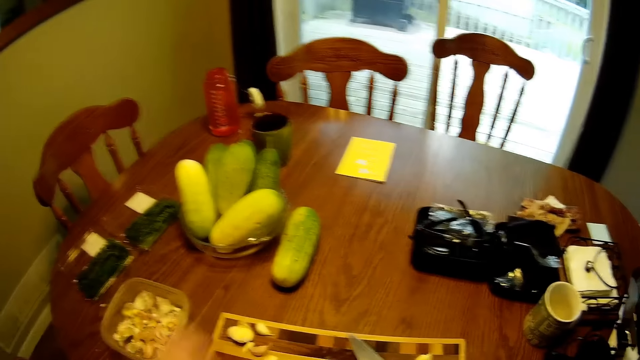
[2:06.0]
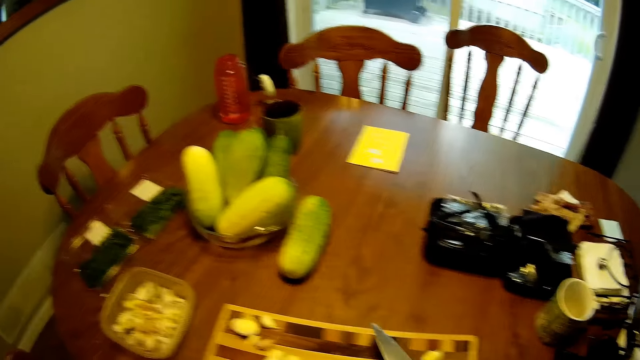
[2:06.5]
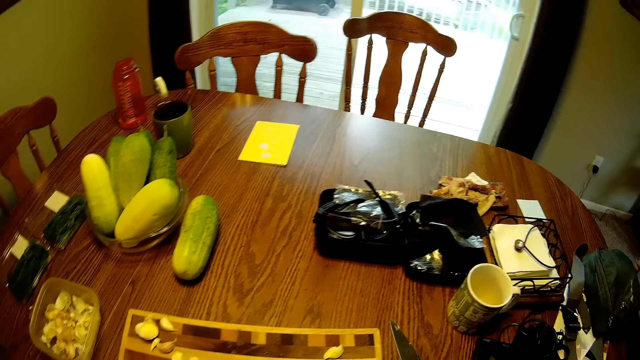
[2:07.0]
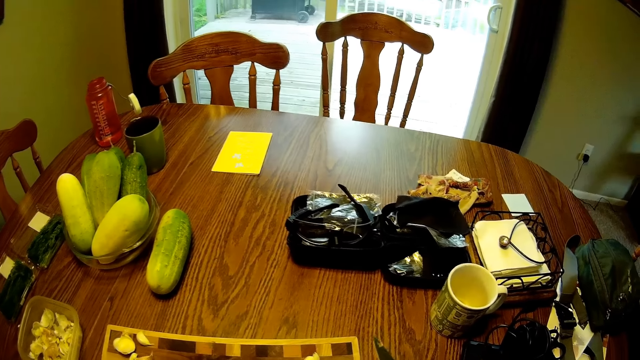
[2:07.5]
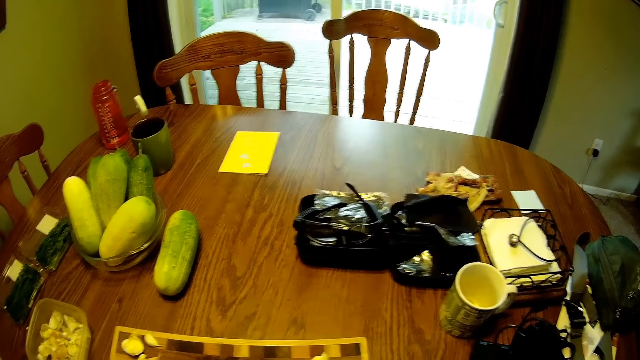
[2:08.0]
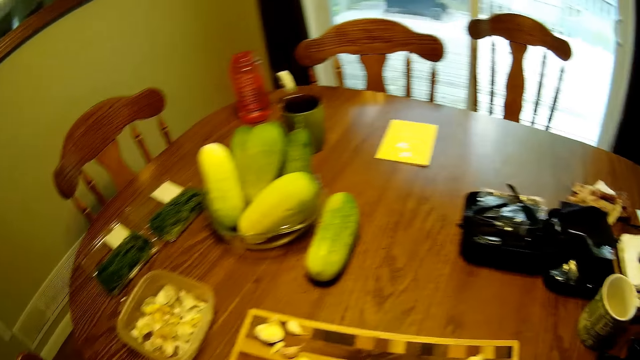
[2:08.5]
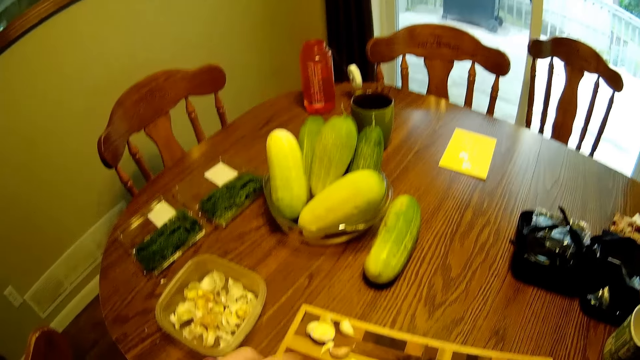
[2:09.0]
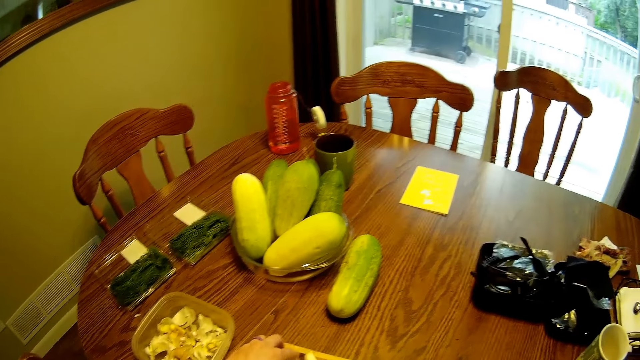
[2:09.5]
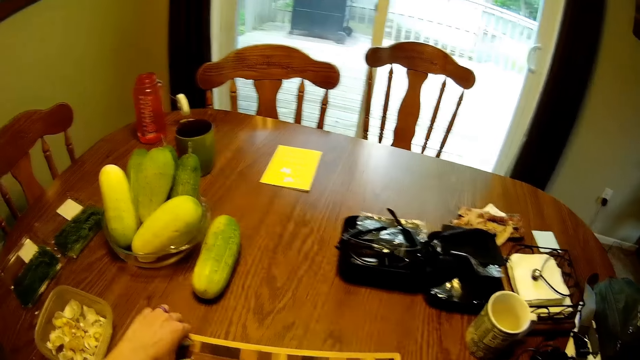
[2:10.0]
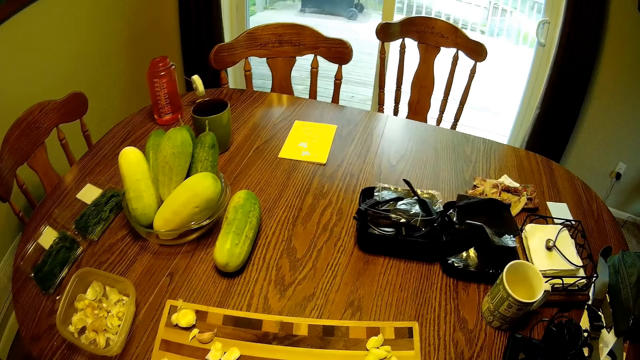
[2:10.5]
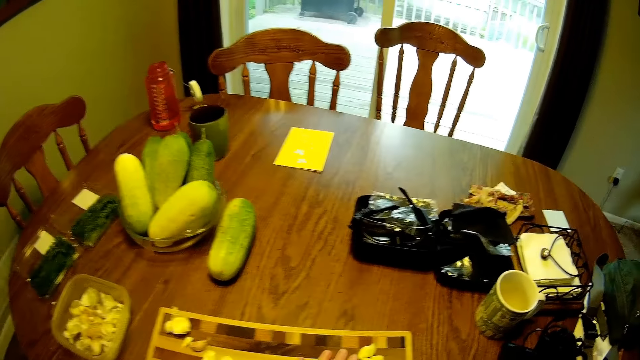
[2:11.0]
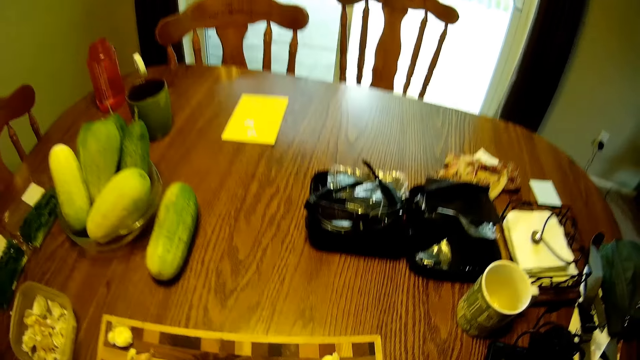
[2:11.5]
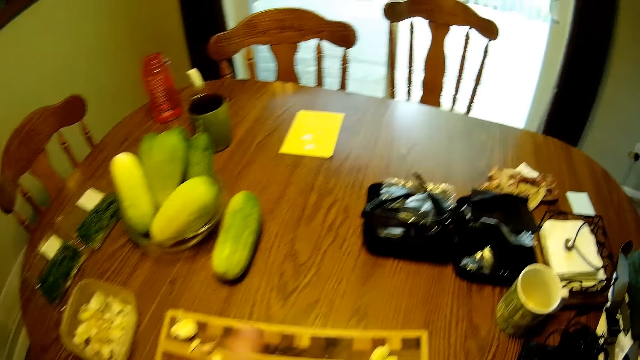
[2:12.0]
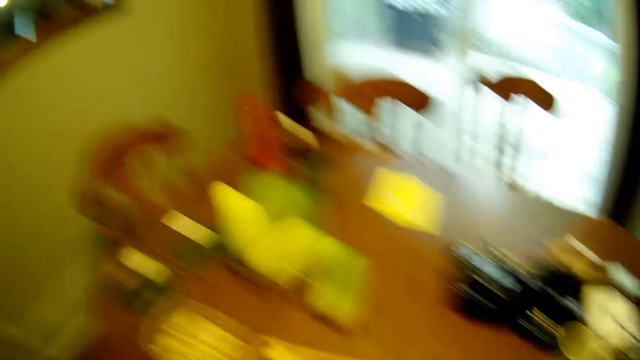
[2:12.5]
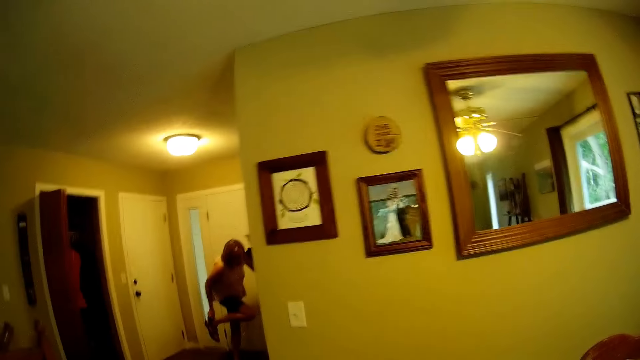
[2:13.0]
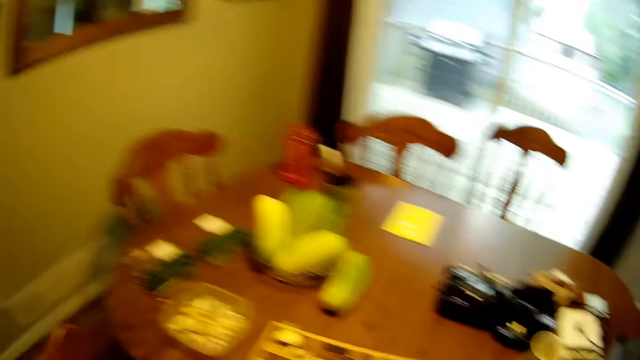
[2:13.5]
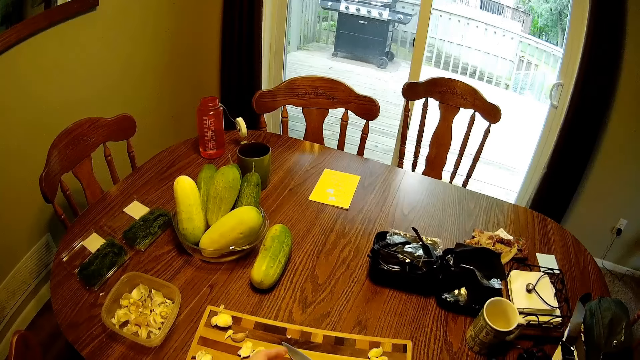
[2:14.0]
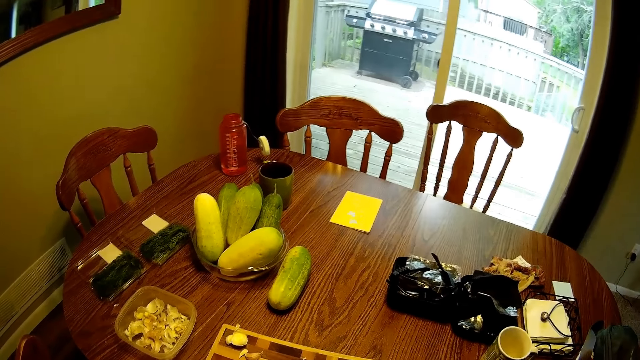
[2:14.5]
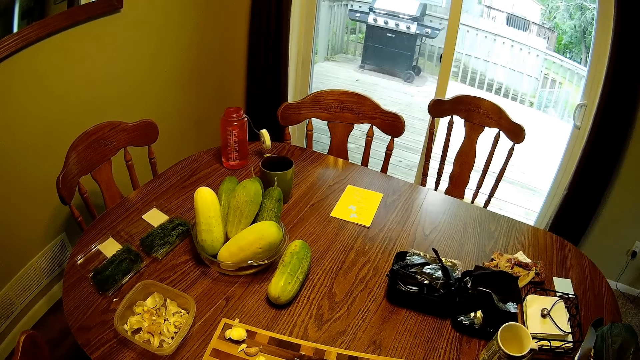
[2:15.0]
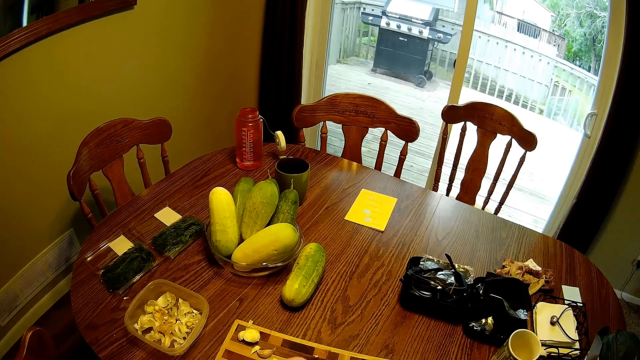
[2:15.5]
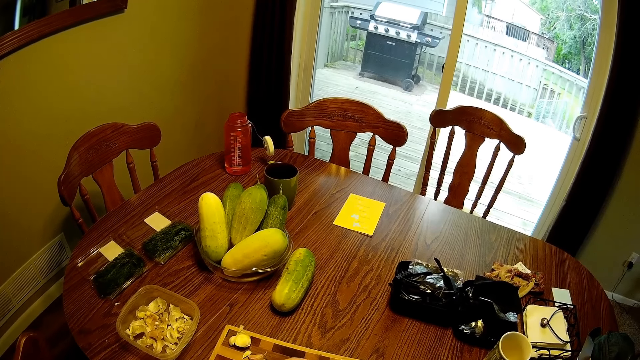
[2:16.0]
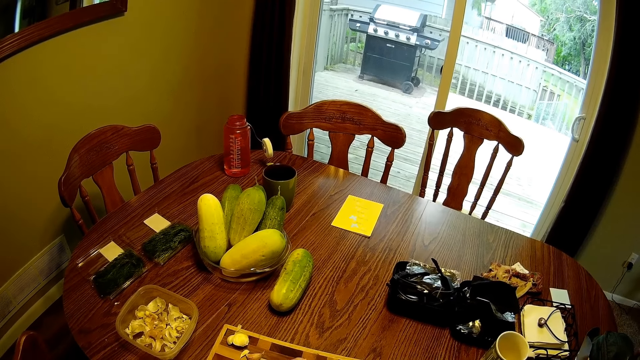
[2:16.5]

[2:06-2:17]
The camera wearer puts garlic into the container on the table. They touch a garlic on the table. They hold the garlic. They look around the table. They look towards a woman.

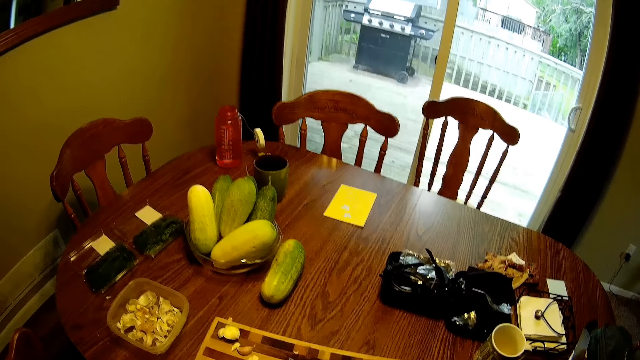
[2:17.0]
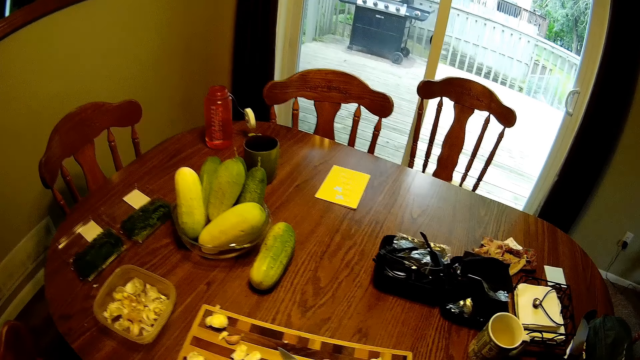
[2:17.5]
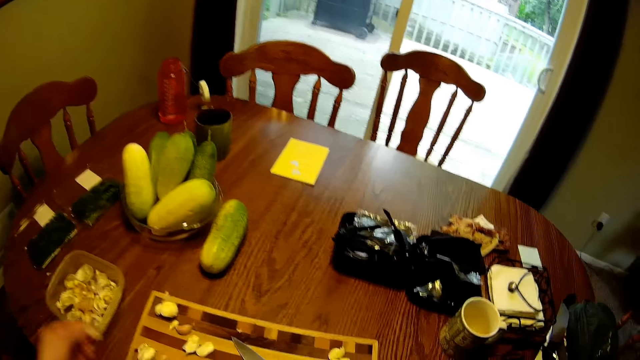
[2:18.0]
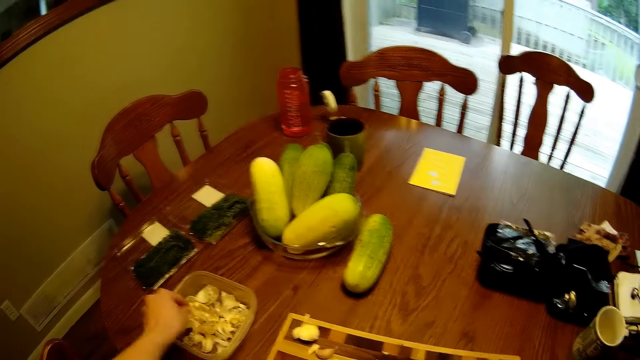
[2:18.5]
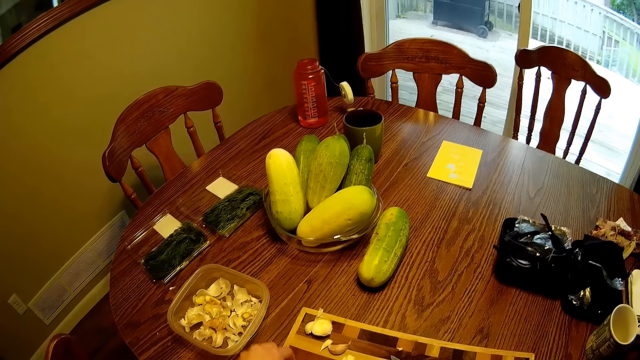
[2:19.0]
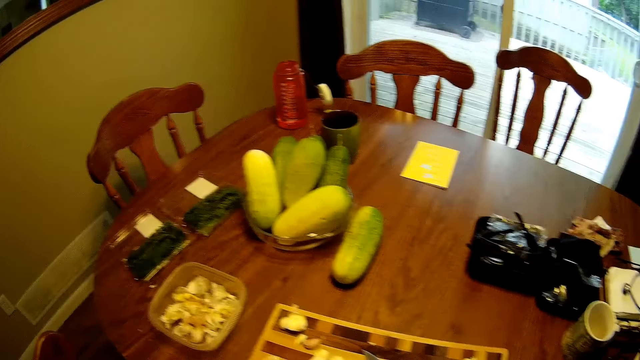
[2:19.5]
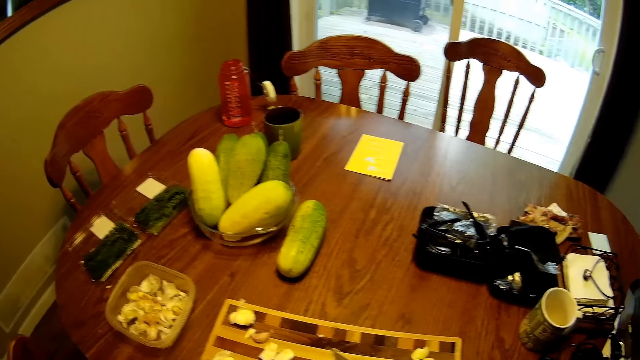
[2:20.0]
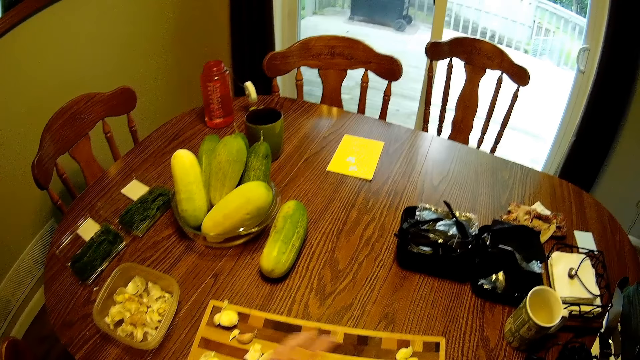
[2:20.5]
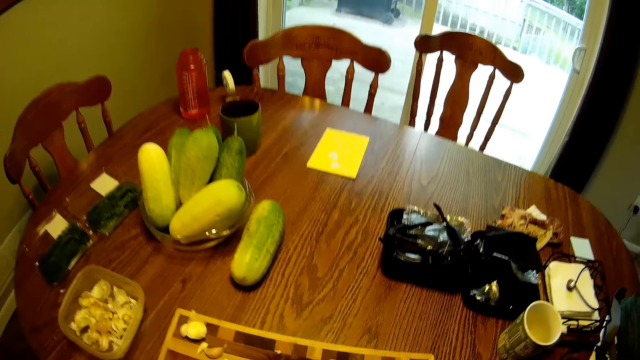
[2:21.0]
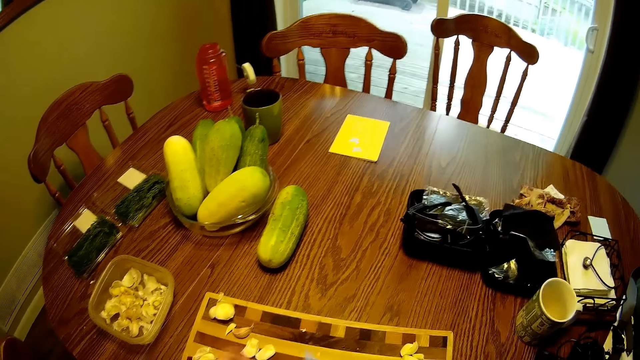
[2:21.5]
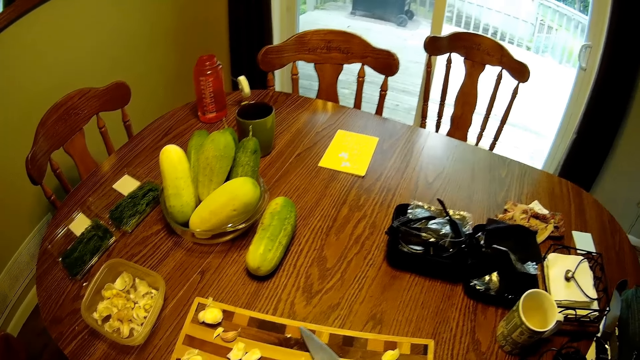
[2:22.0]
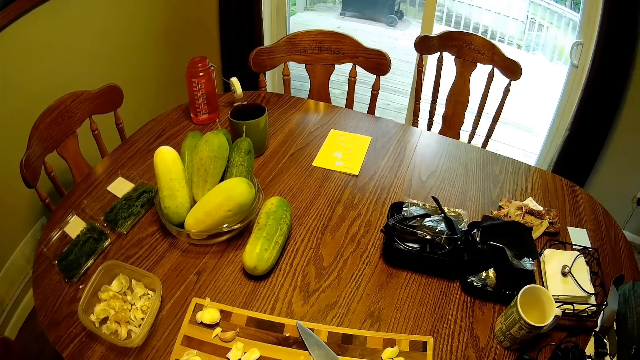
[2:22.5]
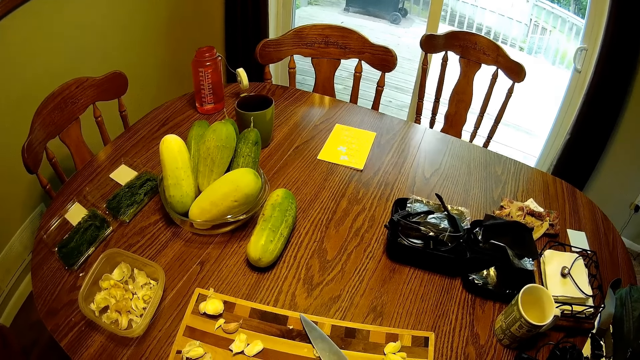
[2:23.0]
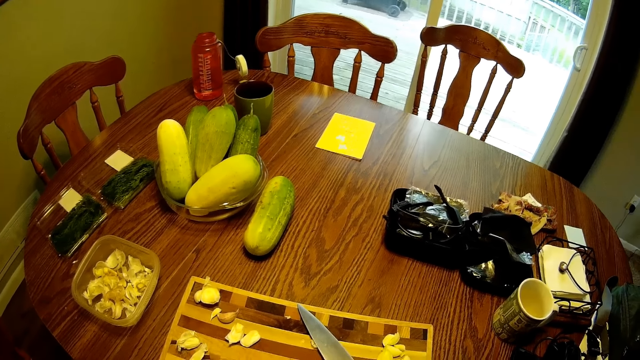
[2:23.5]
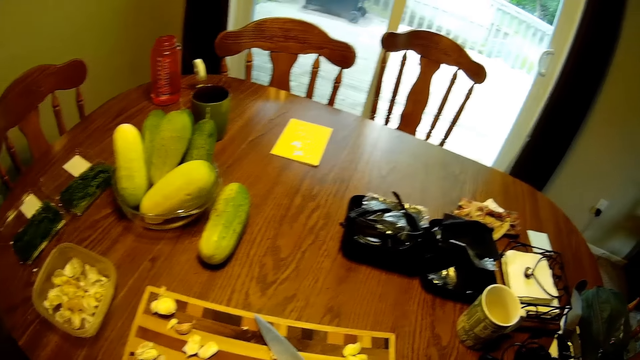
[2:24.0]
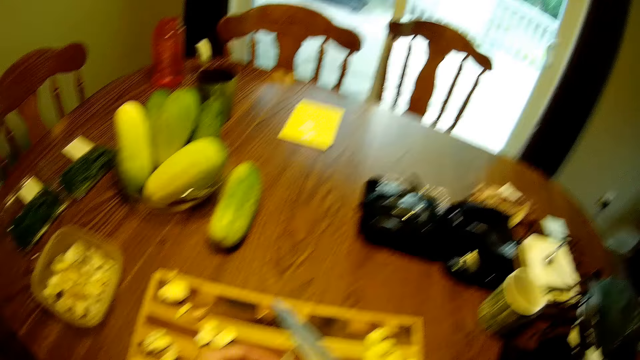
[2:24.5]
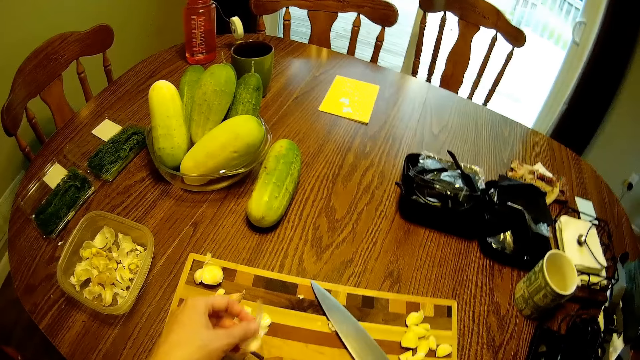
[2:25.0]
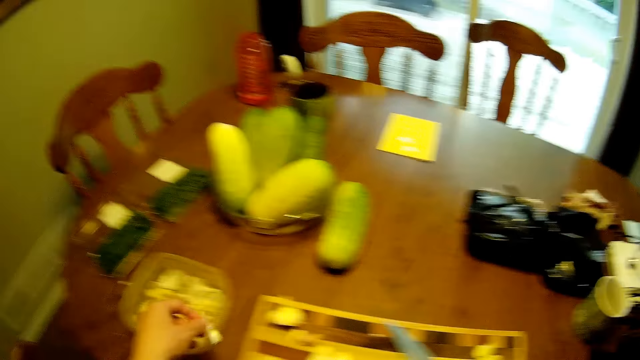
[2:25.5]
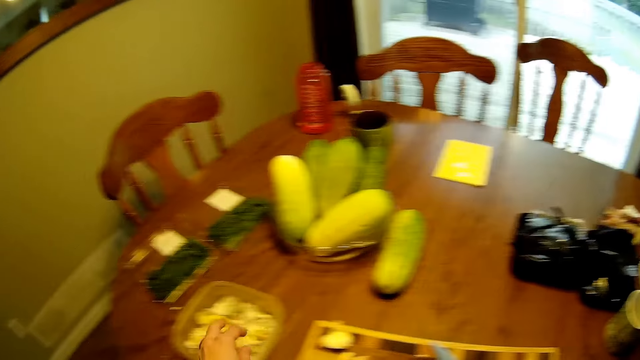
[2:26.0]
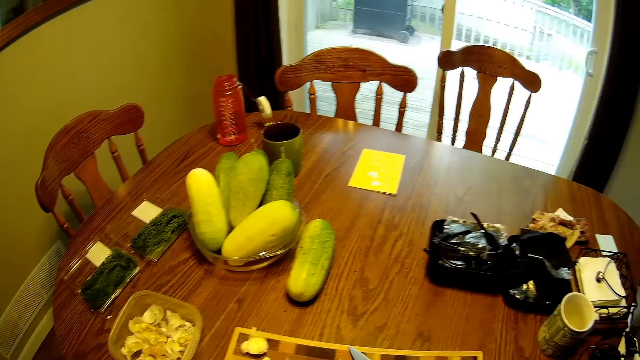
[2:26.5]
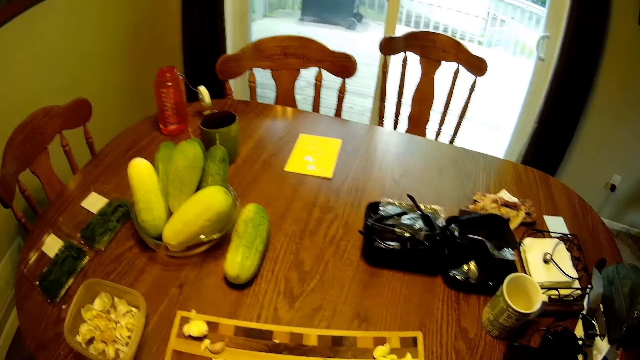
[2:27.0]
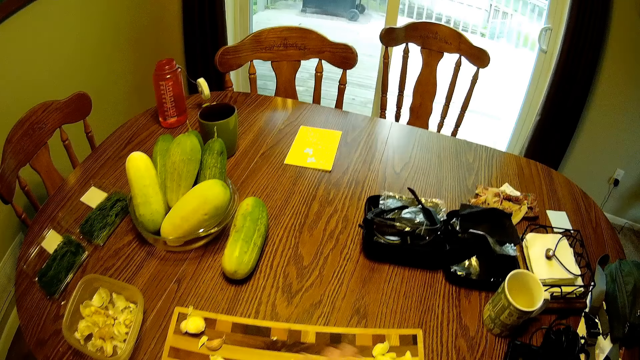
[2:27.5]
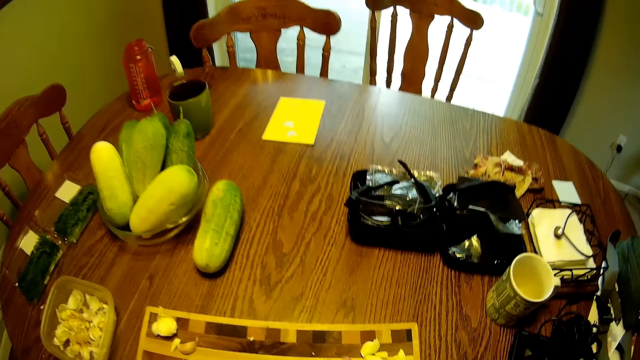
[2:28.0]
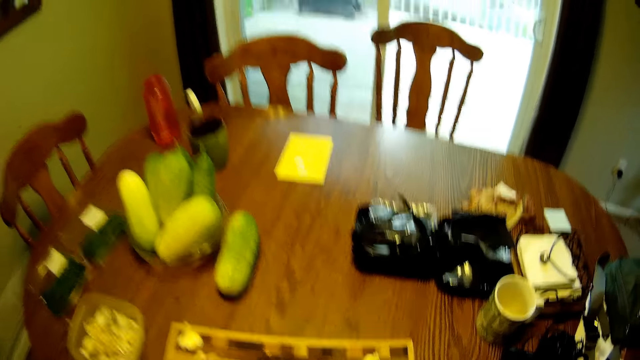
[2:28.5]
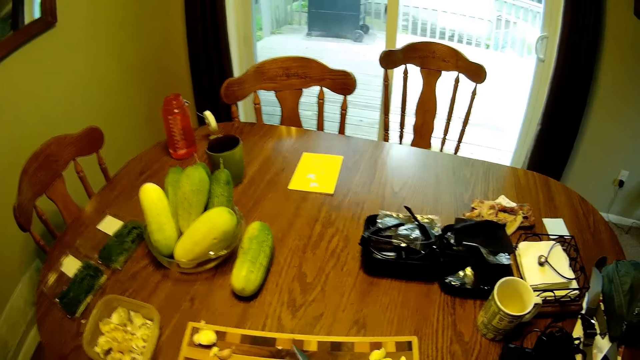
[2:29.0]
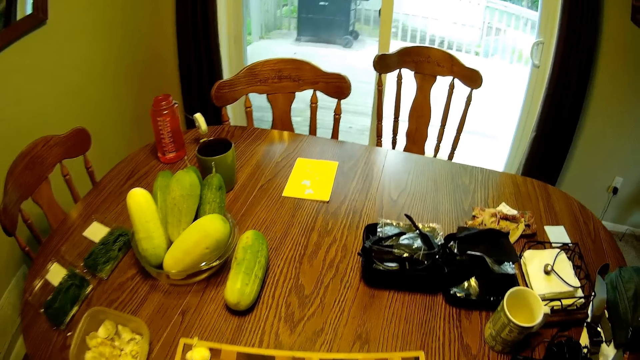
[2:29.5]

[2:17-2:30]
The camera wearer puts garlic into the container on the table. They place the knife on the chopping board. They put garlic into the container on the table again.
